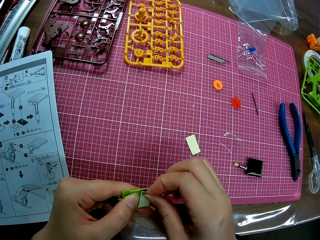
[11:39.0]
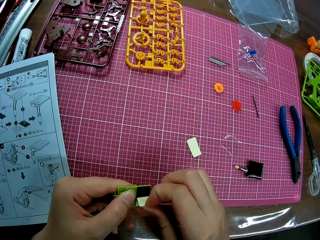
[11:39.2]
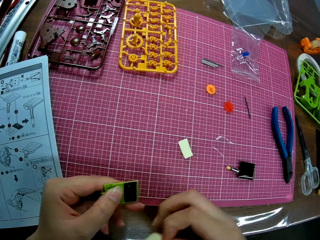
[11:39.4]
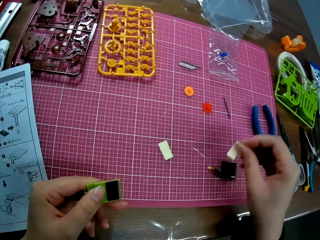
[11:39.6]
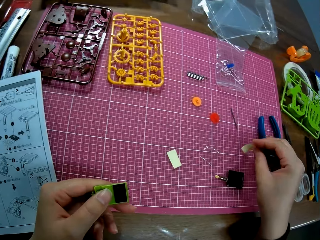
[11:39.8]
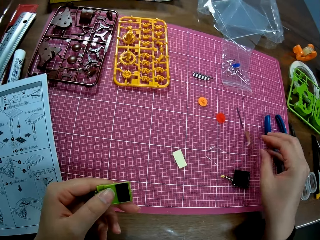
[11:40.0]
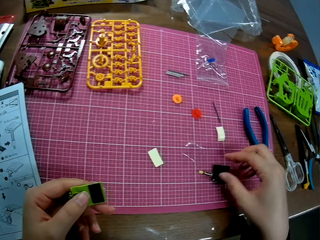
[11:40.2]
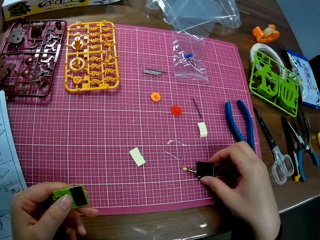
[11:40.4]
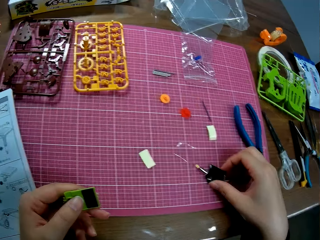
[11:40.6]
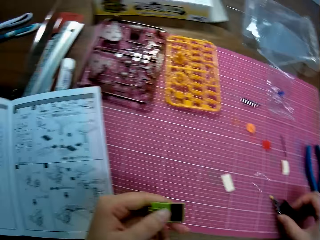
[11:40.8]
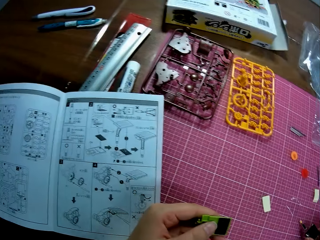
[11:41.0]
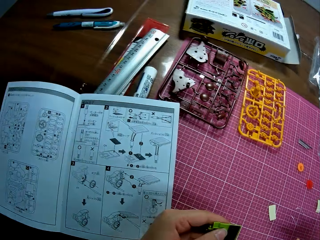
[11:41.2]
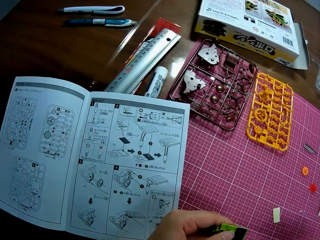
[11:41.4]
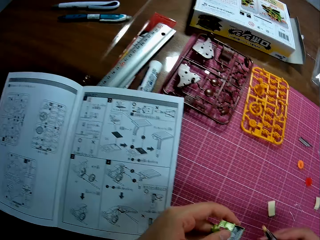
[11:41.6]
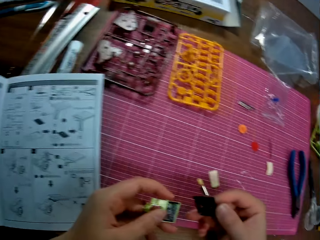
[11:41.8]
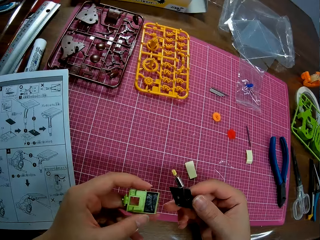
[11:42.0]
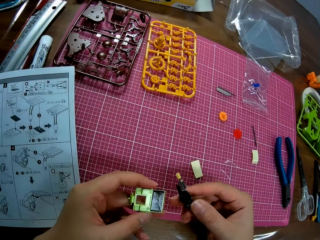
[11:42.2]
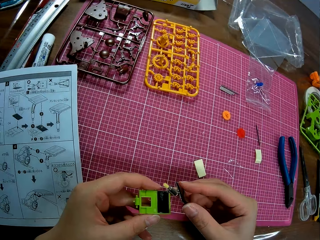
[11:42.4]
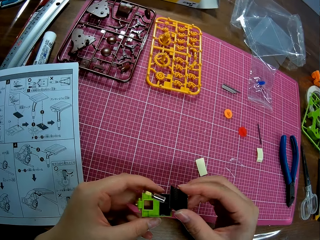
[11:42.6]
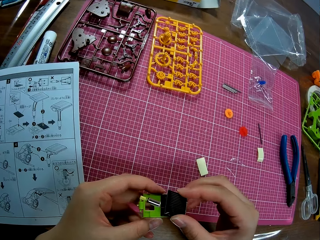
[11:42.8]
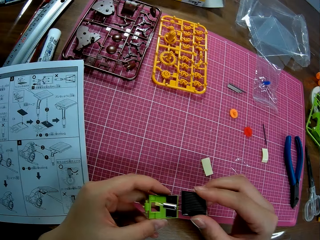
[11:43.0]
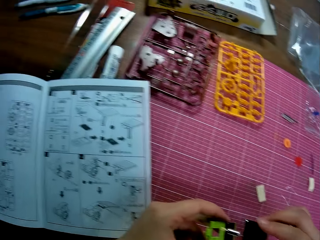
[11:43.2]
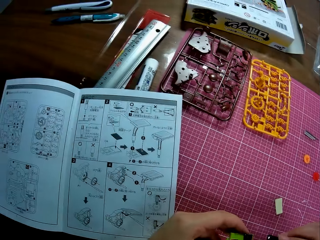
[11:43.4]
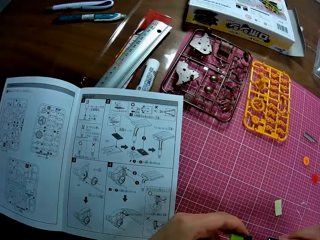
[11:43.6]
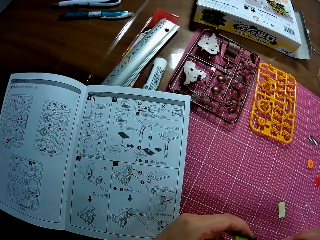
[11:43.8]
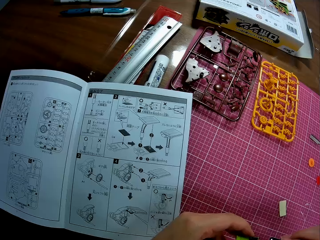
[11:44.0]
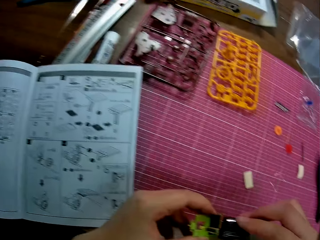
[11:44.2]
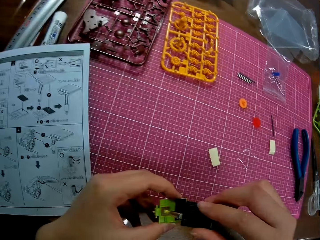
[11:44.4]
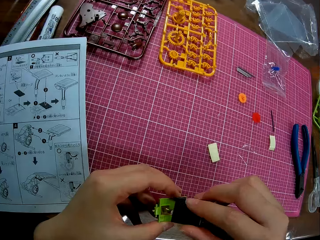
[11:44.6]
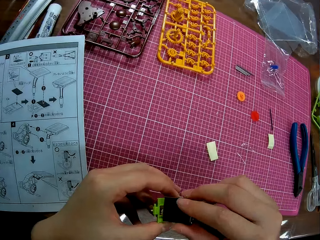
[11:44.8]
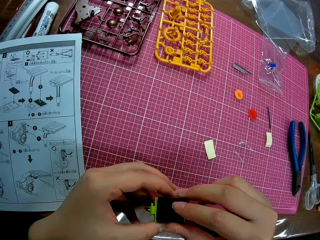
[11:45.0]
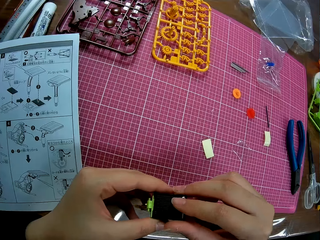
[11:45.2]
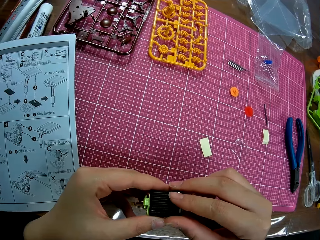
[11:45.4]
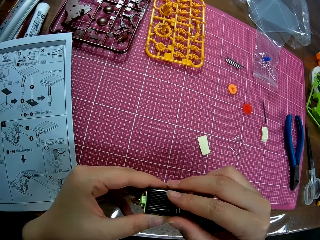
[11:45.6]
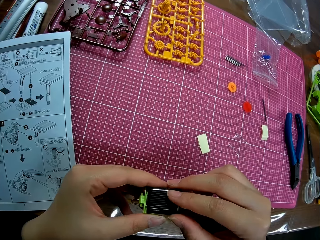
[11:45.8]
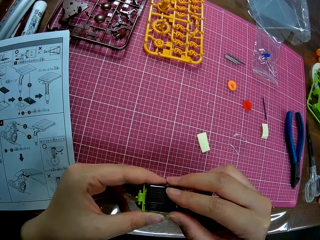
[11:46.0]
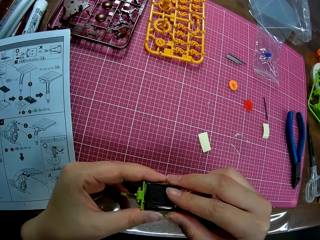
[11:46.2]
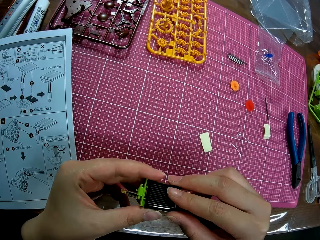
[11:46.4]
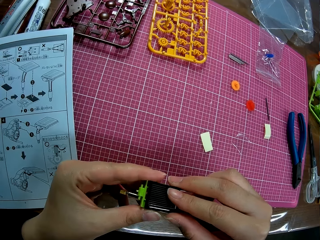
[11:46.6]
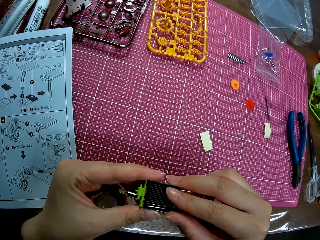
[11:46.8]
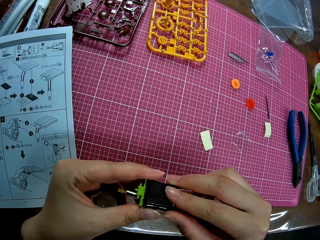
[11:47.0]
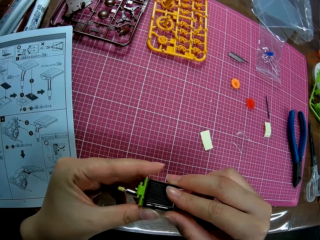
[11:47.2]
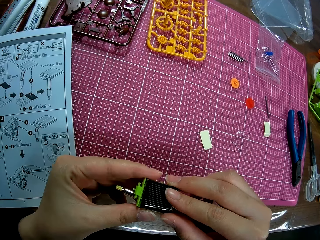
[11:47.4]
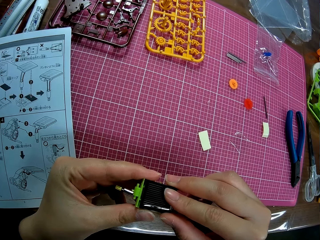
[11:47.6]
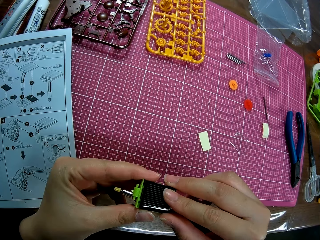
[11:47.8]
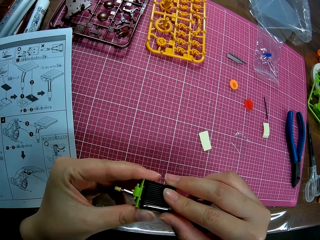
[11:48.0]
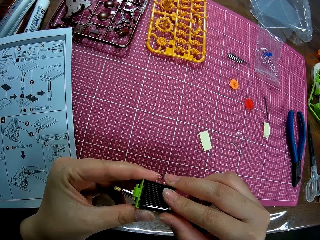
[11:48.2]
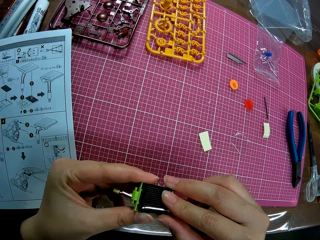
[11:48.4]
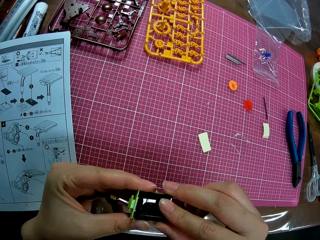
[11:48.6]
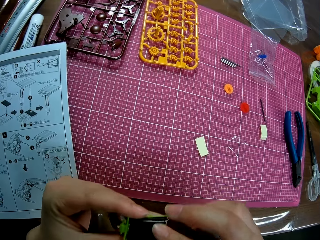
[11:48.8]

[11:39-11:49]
The camera wearer peels the tape from the piece with her right hand. She drops the plastic craft piece. She puts the tape in her right hand on the cutting mat on the table. She picks up a toy kit component on the cutting mat on the table with her right hand. She fixes the toy kit component in her right hand to the piece in her left hand.

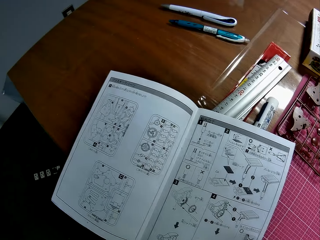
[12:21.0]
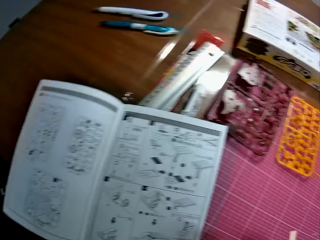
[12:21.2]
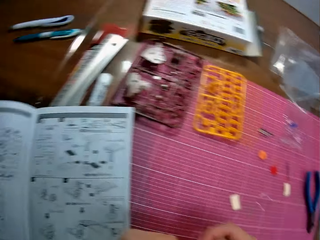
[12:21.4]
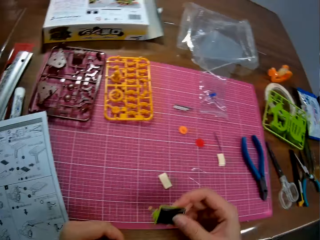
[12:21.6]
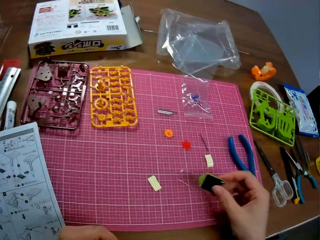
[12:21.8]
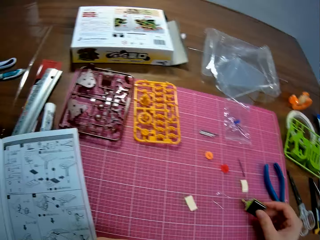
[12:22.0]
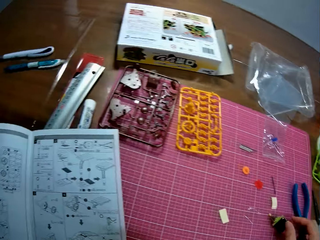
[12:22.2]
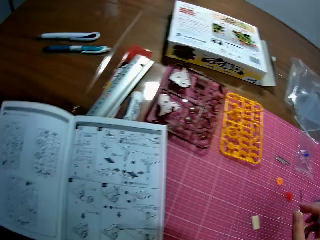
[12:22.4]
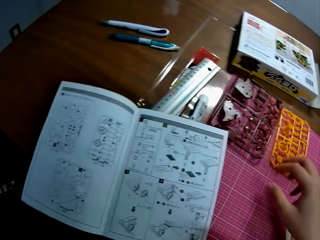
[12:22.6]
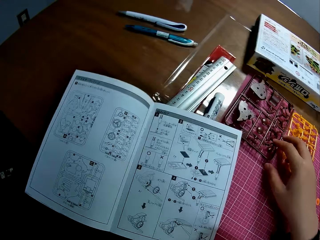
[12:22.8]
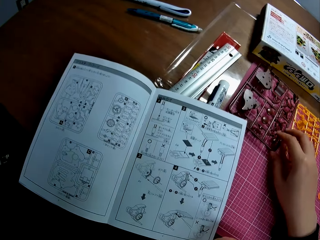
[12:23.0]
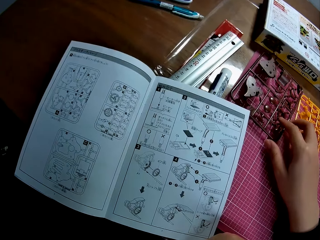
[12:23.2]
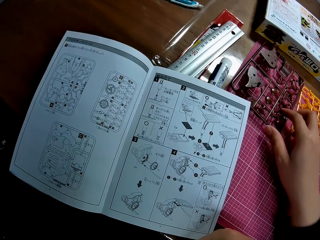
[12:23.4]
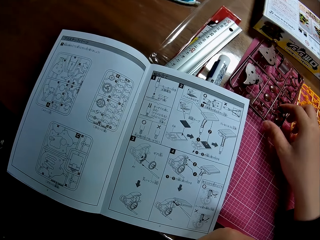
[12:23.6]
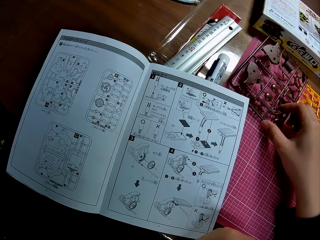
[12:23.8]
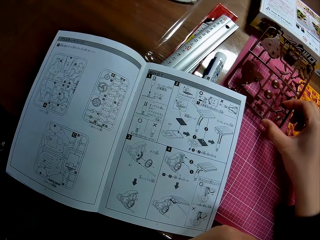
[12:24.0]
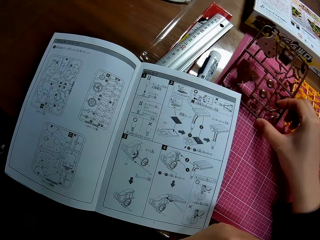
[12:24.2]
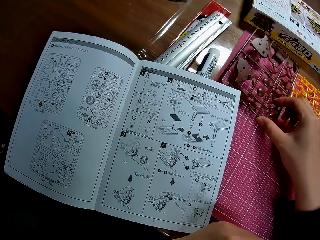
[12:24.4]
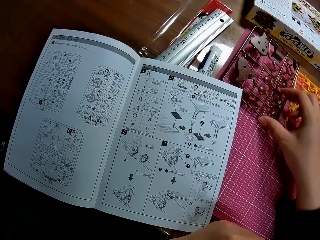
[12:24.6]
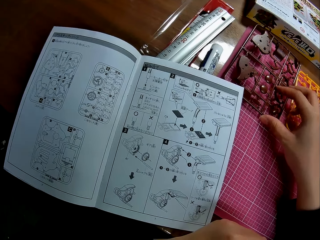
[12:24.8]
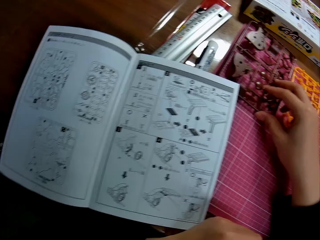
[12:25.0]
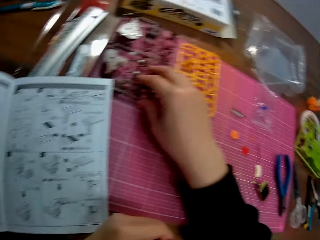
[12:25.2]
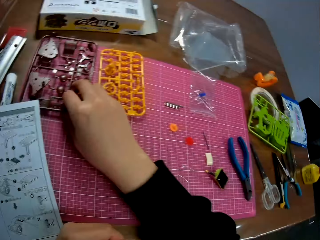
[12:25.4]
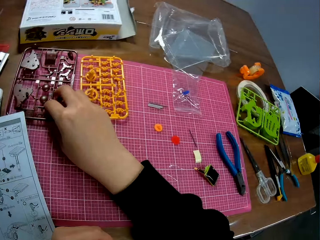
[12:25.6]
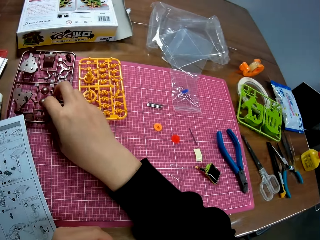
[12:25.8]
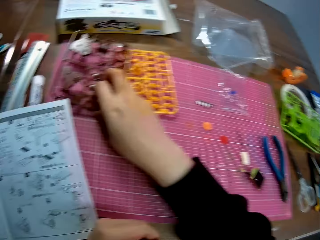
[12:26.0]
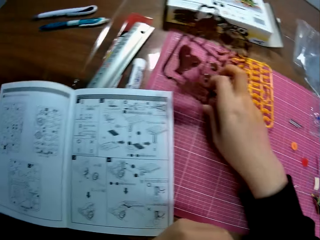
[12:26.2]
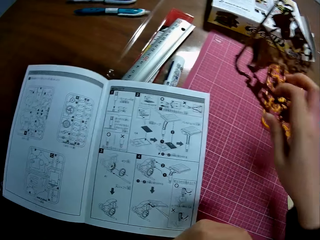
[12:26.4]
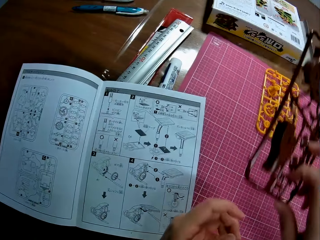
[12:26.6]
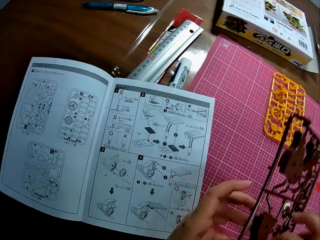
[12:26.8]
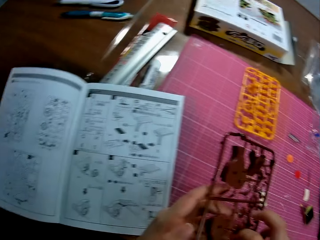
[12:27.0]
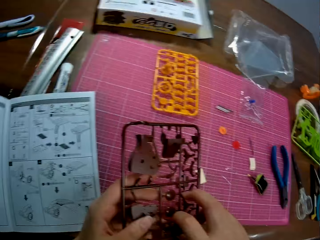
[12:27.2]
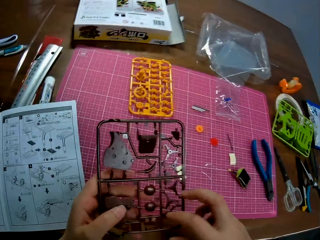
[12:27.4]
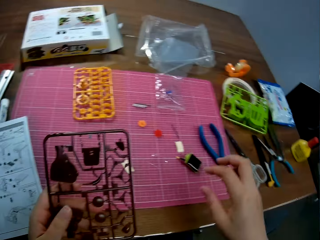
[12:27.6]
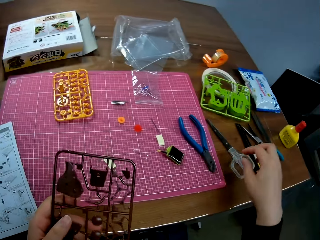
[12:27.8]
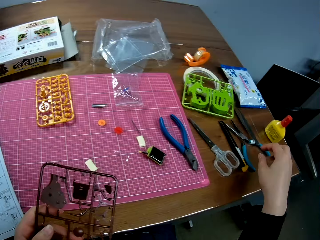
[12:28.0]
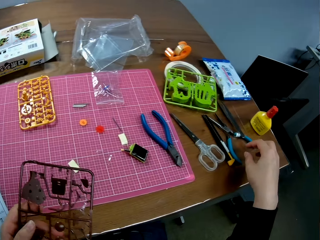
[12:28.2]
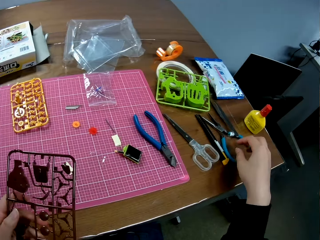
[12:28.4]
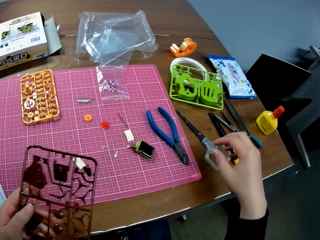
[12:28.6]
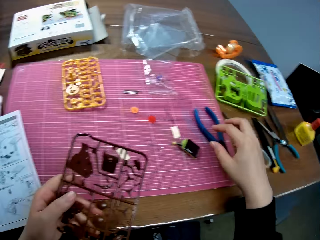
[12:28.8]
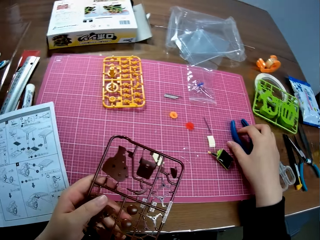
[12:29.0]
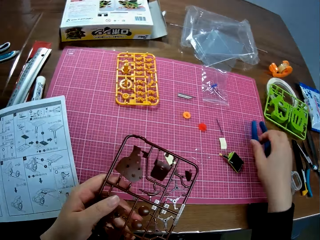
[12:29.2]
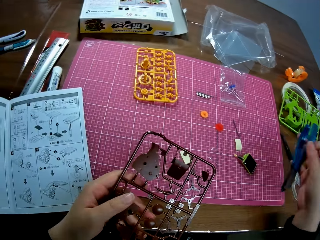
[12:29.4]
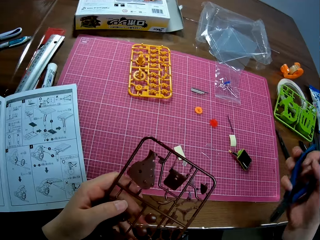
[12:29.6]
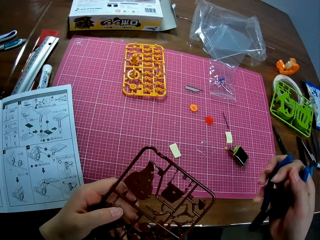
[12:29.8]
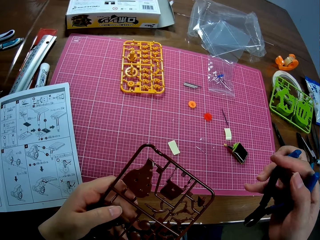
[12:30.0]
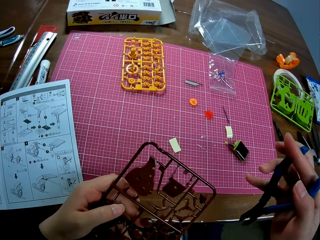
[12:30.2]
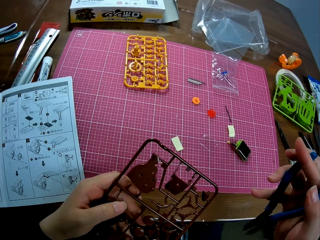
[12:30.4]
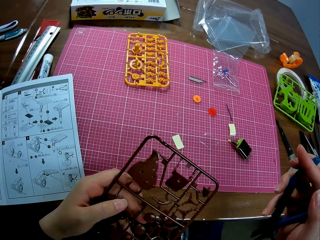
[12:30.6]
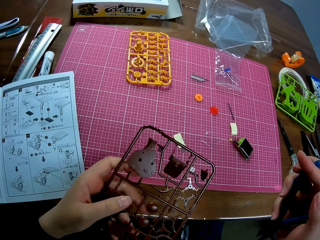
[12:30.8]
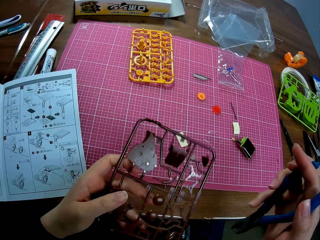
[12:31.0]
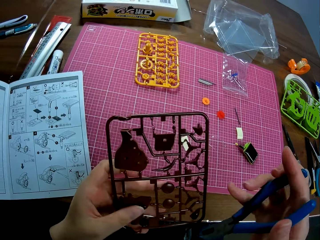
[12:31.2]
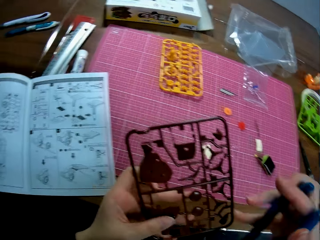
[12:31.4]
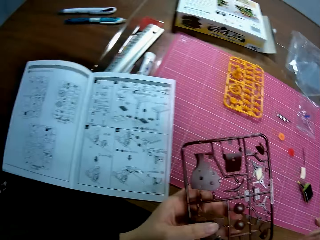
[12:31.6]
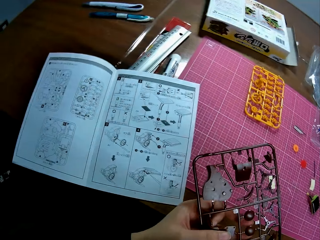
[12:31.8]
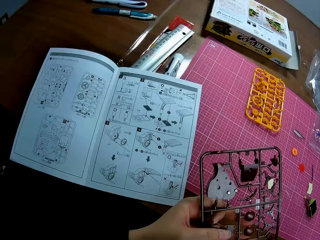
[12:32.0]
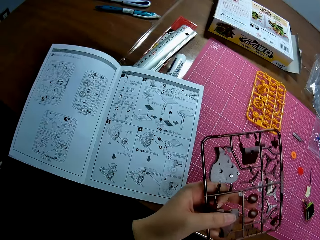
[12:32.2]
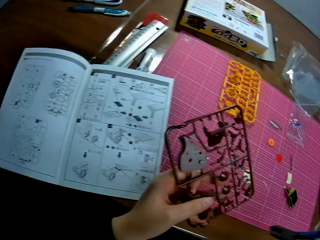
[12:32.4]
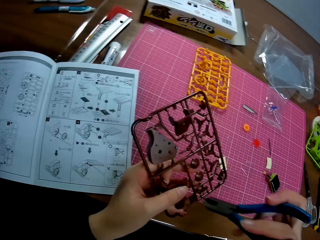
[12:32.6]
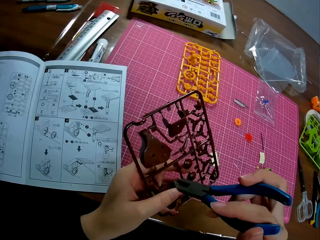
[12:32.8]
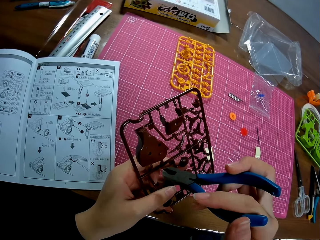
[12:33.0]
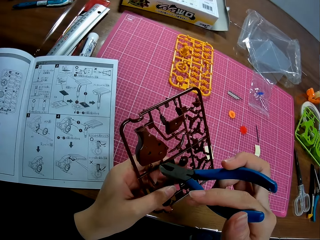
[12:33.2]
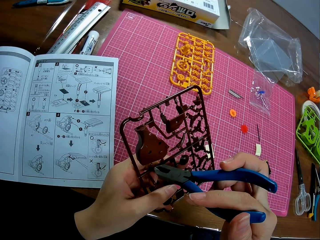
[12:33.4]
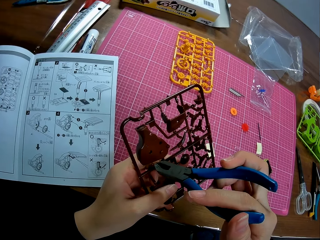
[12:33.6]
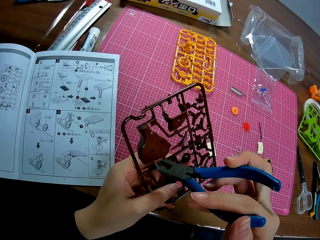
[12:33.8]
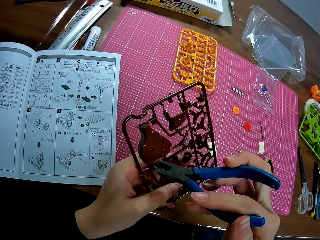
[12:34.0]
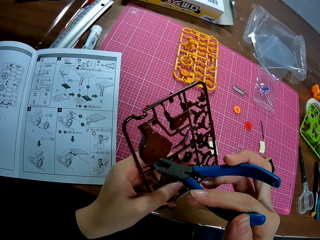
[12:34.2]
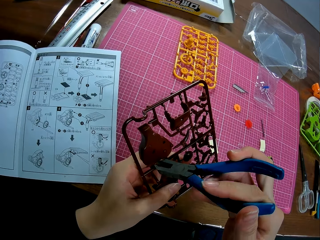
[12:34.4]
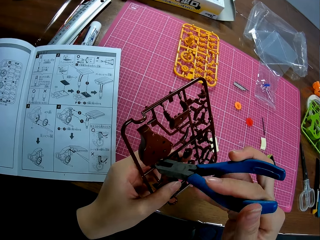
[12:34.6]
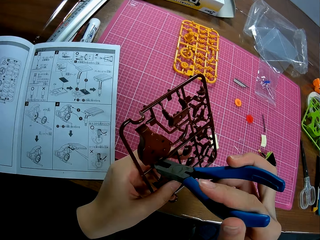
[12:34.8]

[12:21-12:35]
The camera wearer puts the component in her right hand on the cutting mat on the table. She picks up a punch-out or plastic craft puzzle on the cutting mat on the table with her right hand. She holds the punch-out in both hands. She picks up the wire cutter on the cutting mat on the table with her right hand. She grips the plastic craft puzzle.
